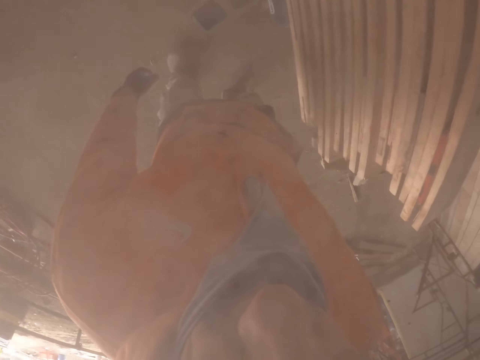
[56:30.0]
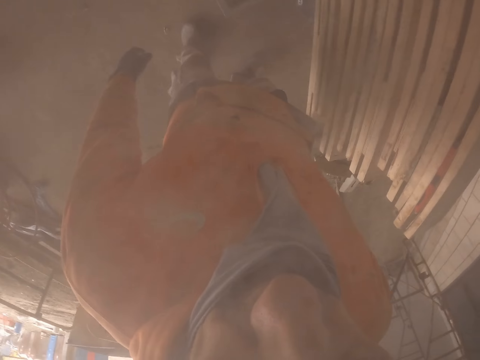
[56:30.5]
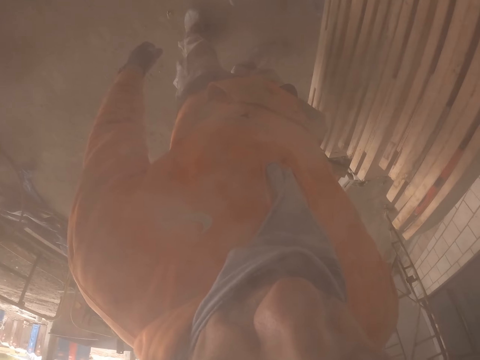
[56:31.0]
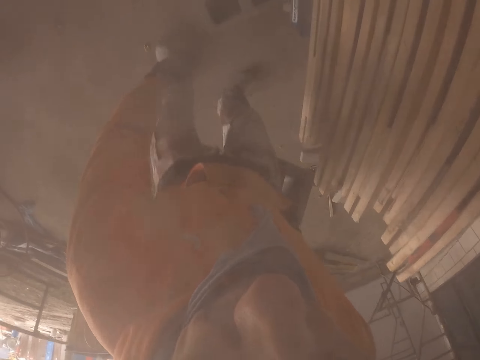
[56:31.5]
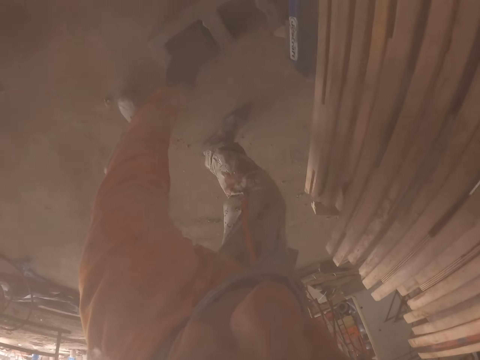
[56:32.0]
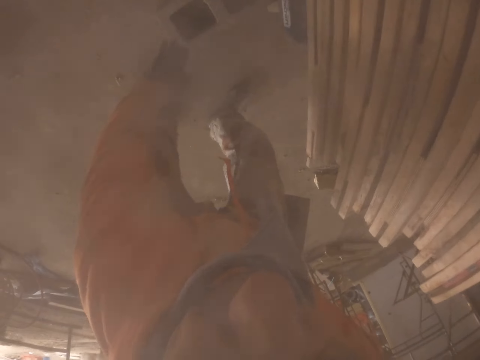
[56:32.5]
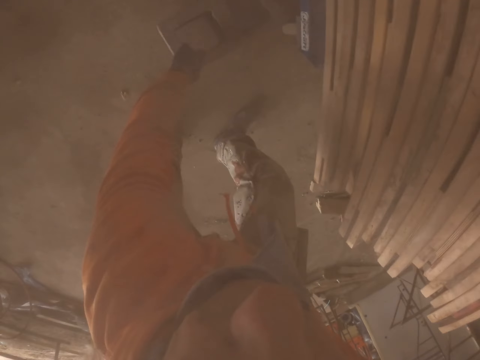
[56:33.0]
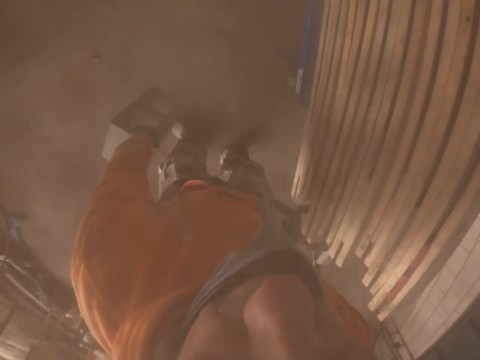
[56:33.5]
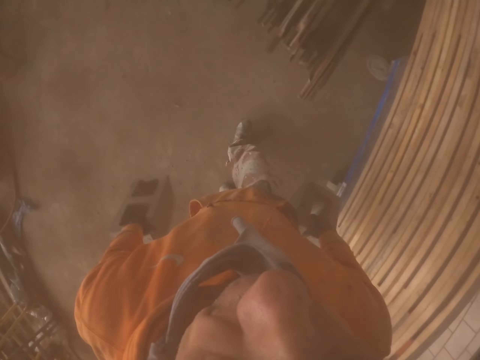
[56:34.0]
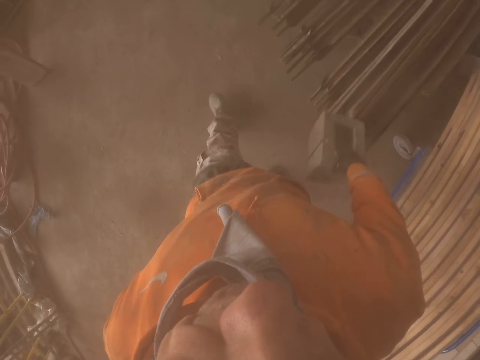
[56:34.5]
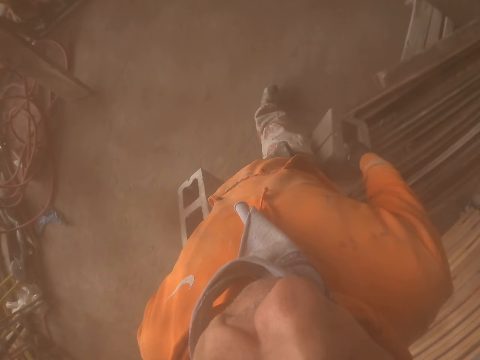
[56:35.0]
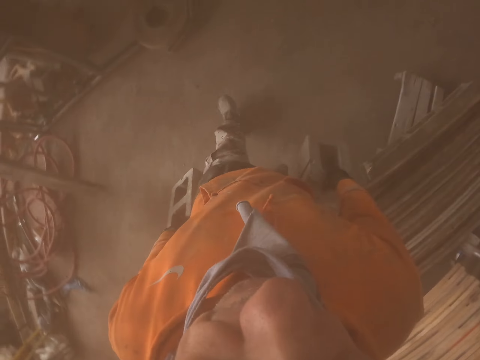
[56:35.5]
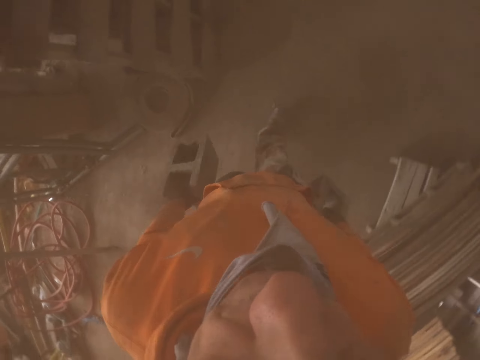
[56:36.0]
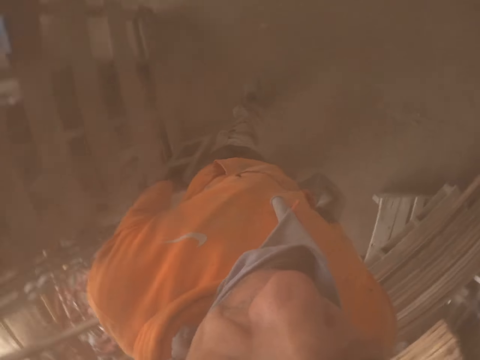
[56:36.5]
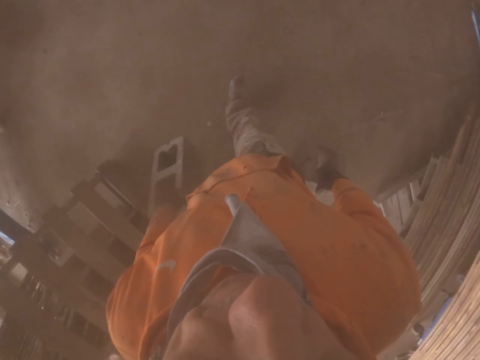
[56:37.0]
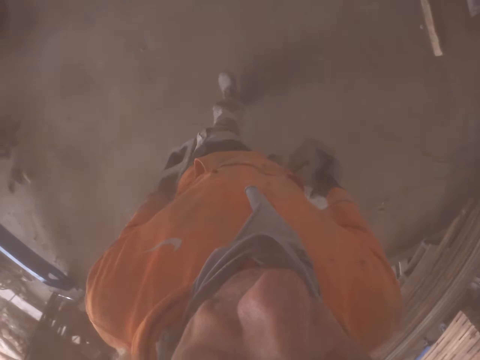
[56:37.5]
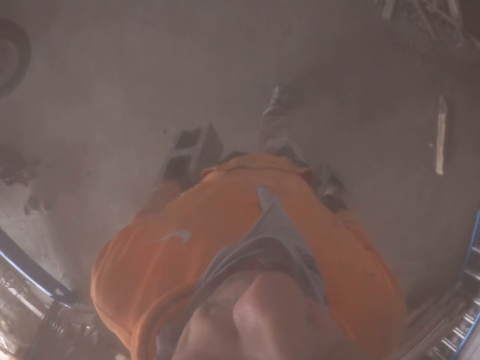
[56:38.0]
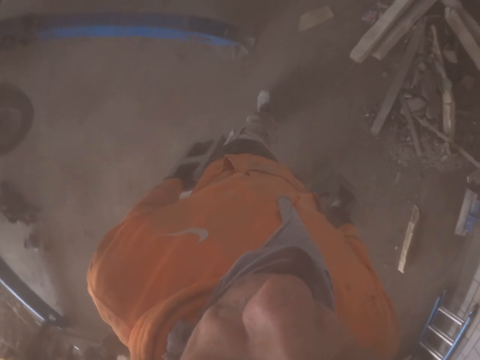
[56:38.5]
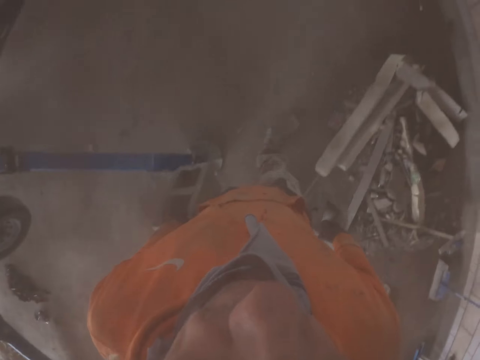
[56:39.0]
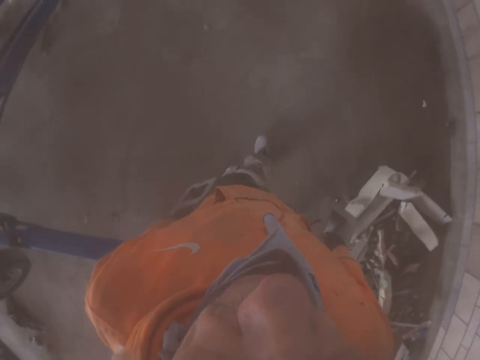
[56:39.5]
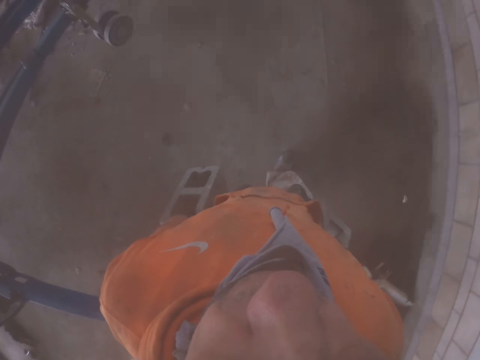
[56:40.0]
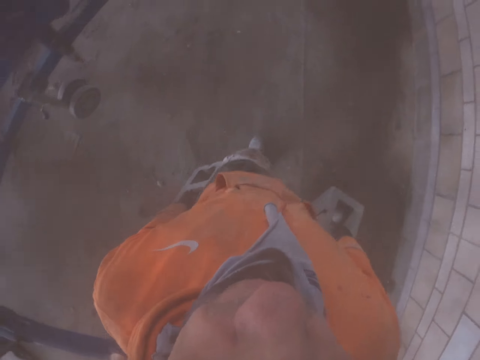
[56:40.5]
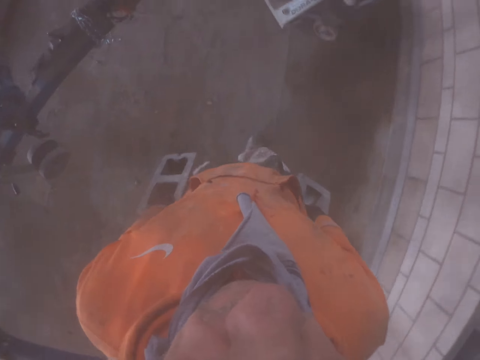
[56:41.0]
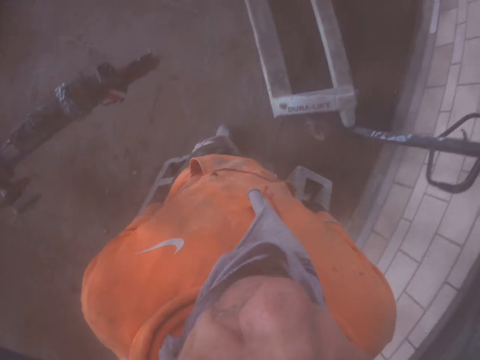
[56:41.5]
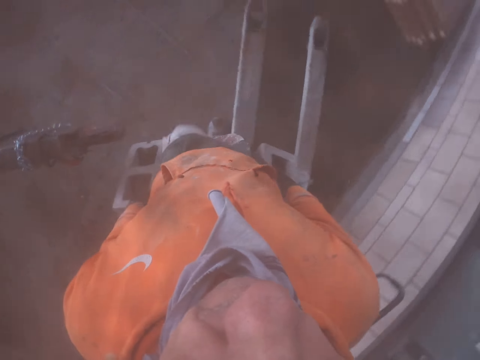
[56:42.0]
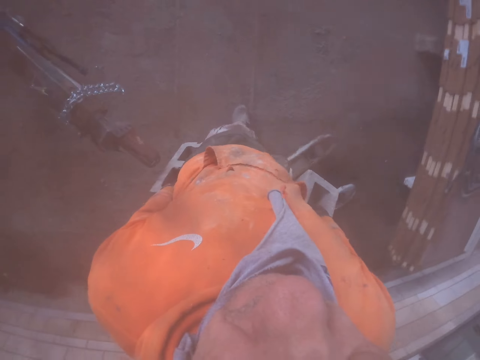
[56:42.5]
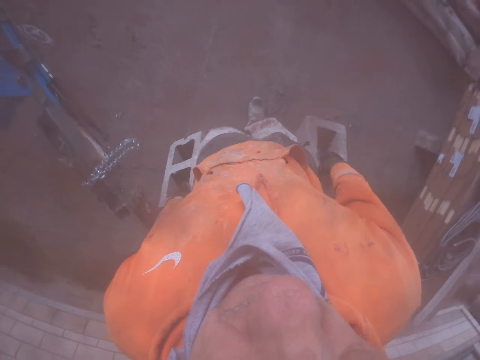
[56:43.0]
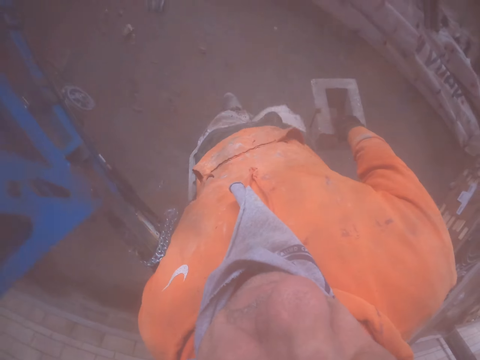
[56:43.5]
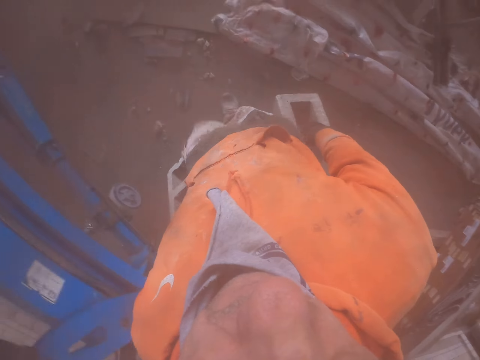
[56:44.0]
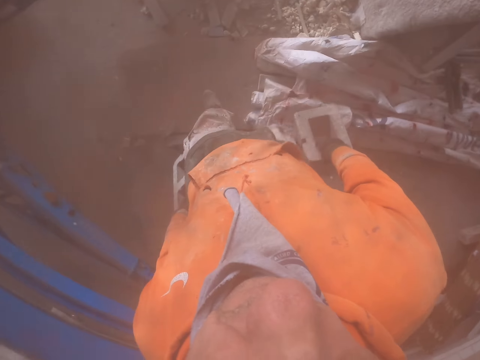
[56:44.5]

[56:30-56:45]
The camera wearer picks up bricks on the floor. They carry the bricks.

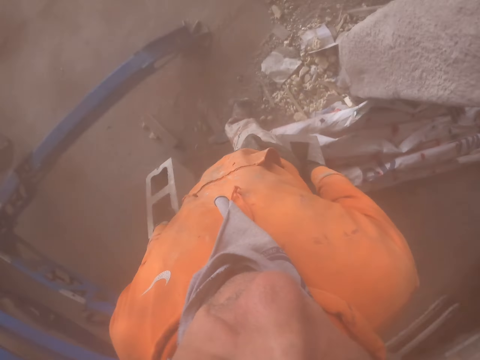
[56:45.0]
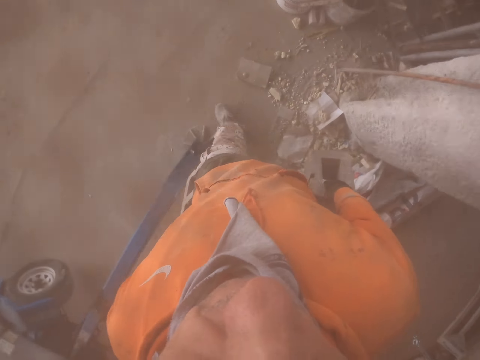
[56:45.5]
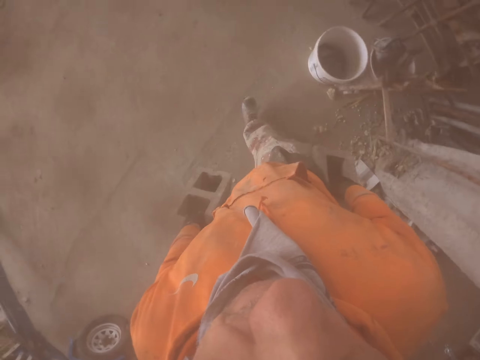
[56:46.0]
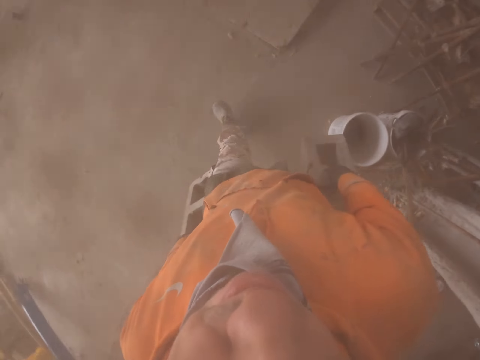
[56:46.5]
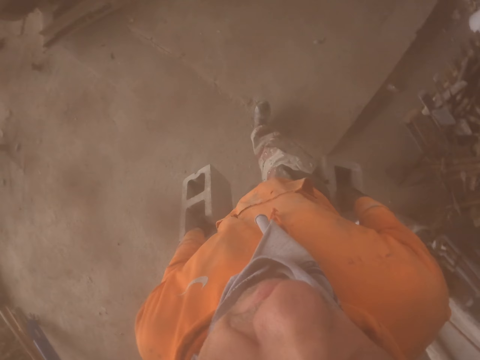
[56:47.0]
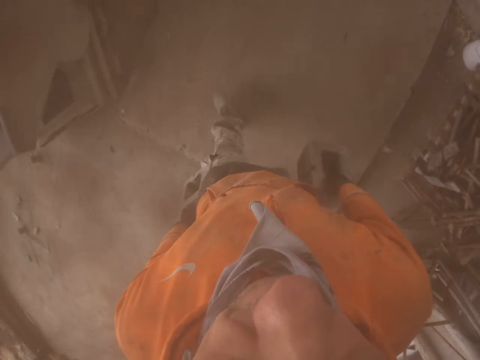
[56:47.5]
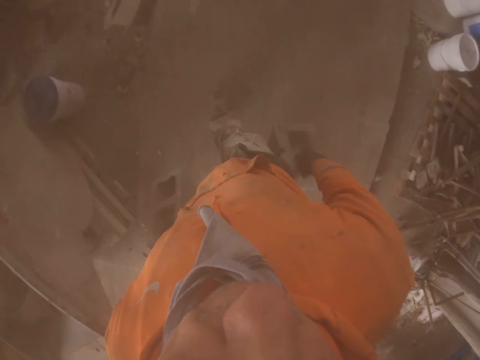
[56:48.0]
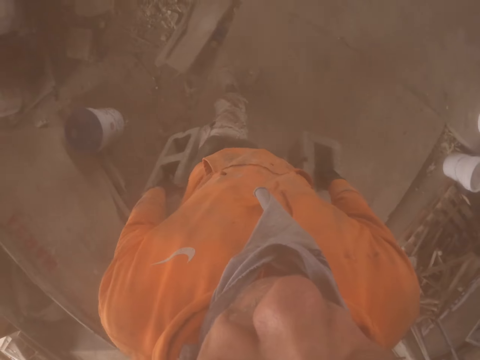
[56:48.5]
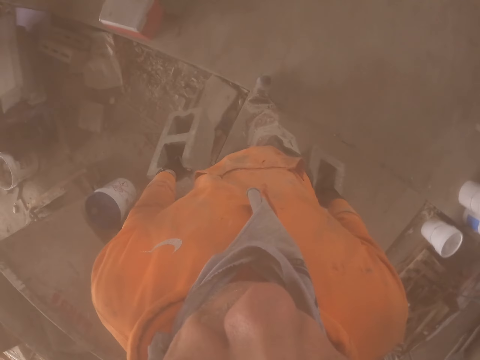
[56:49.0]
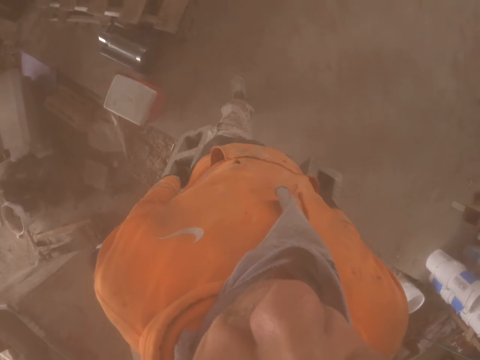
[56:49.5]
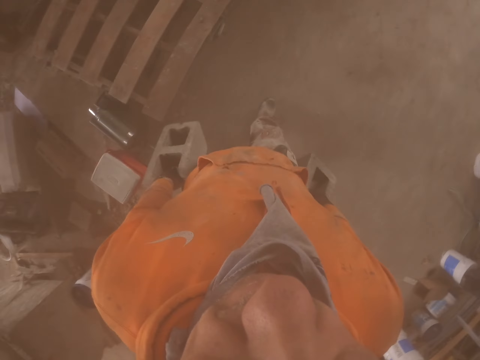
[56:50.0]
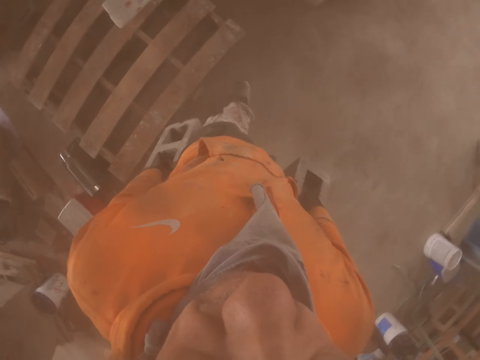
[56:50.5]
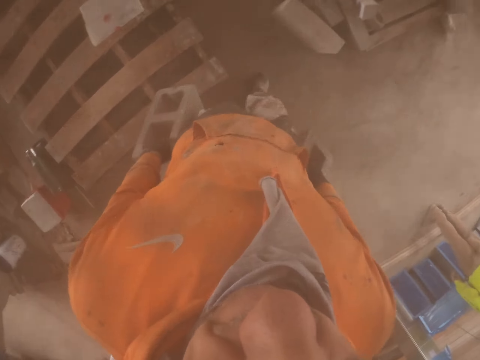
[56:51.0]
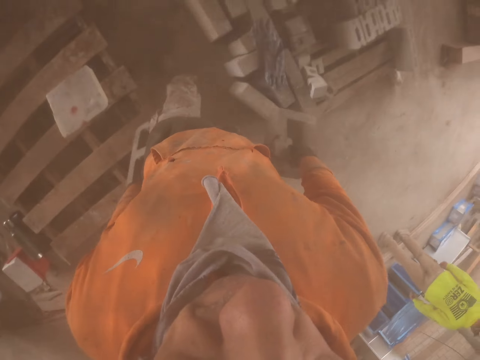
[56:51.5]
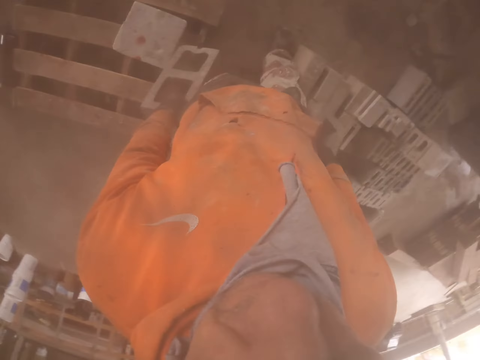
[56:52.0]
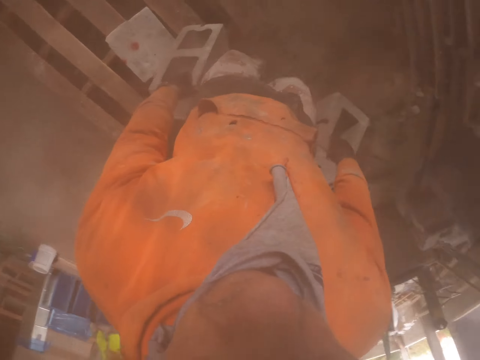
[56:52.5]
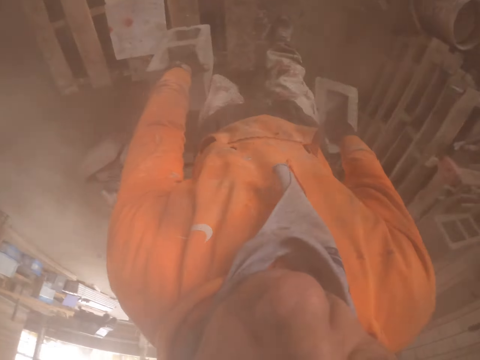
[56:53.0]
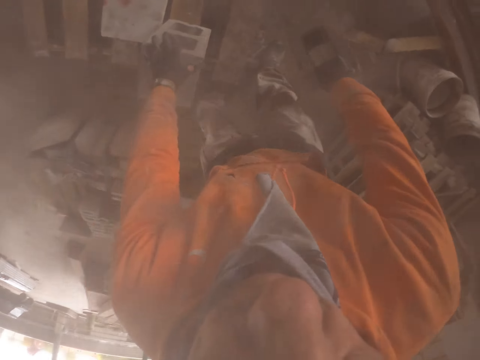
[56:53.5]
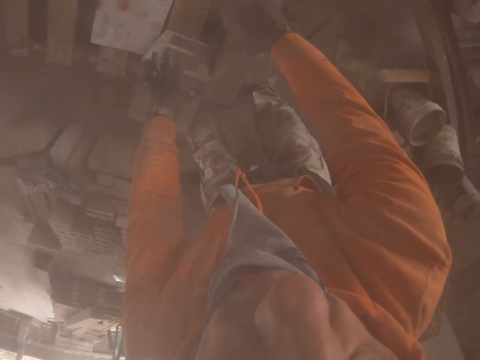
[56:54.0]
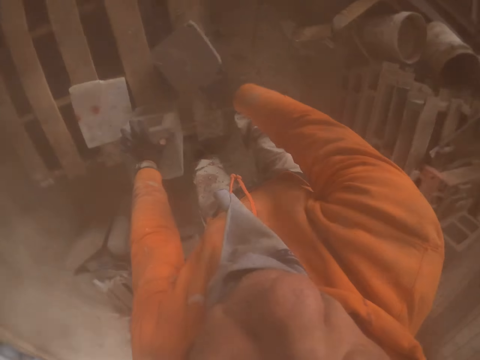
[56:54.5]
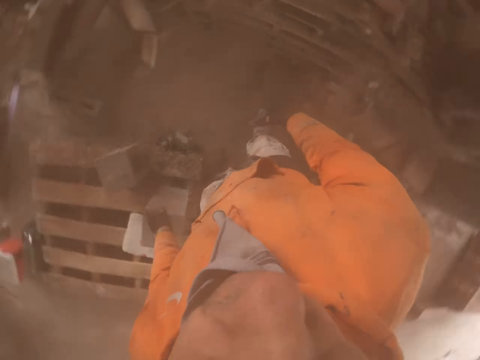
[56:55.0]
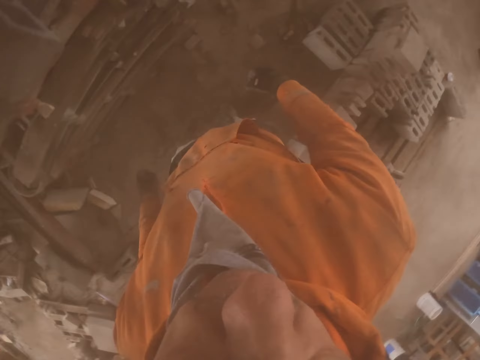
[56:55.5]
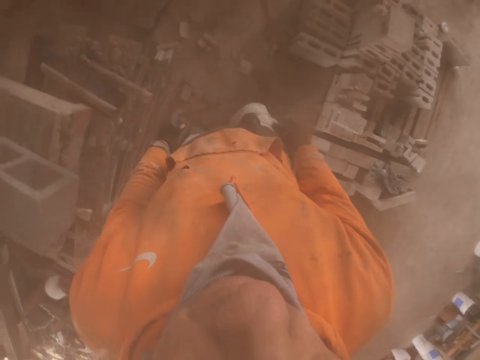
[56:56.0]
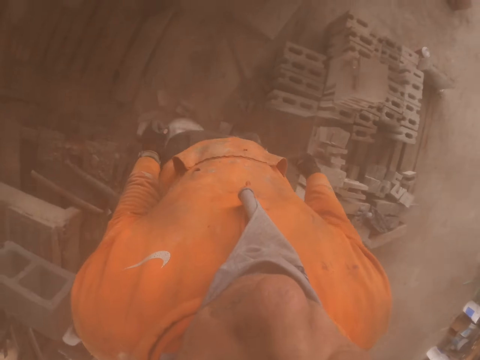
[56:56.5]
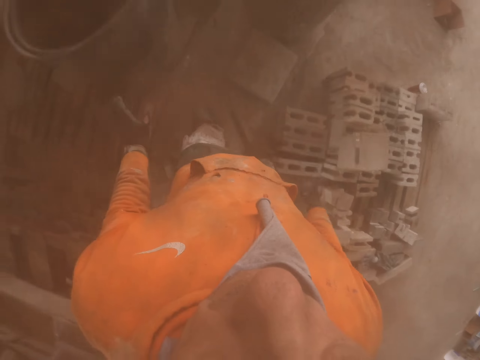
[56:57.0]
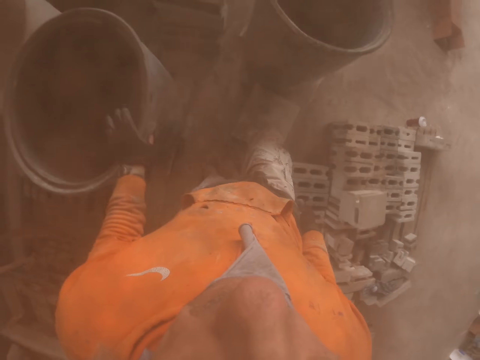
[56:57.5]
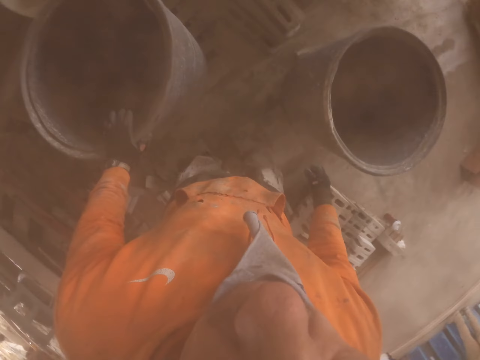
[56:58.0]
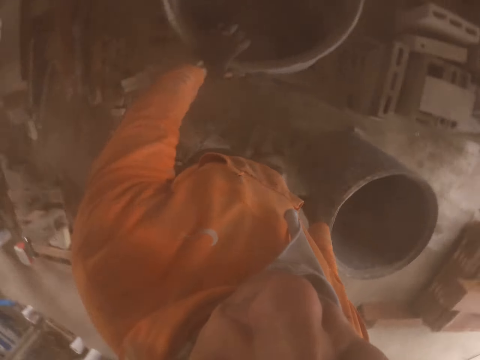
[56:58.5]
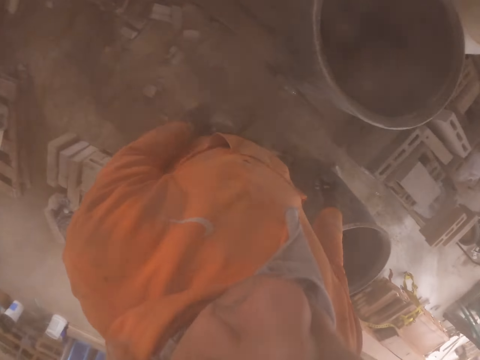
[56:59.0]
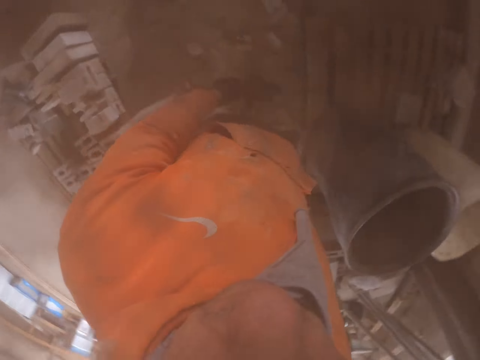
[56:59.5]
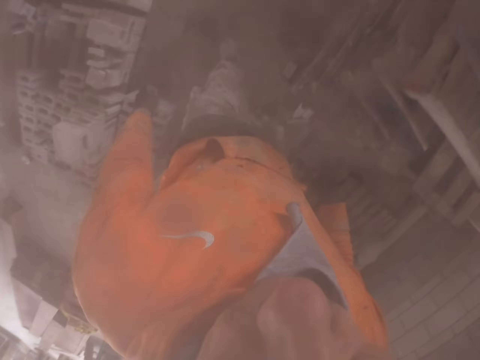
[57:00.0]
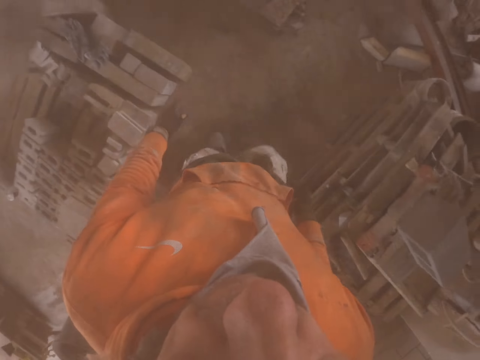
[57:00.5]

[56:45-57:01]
The camera wearer puts the bricks down. They touch the drum.
